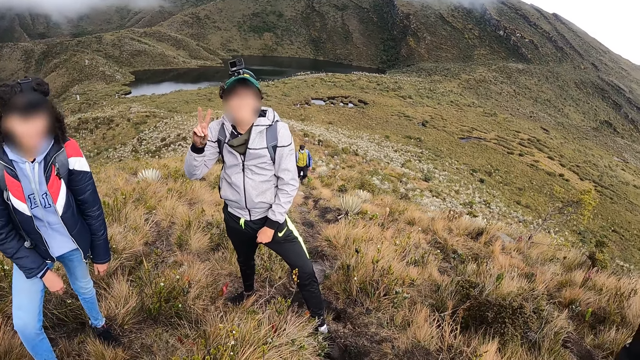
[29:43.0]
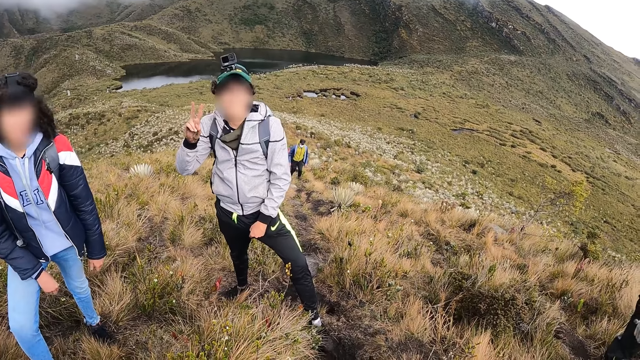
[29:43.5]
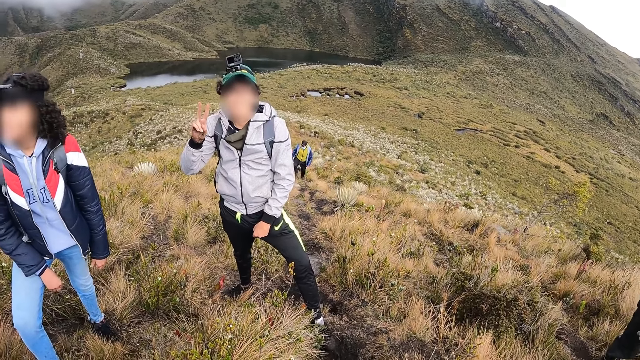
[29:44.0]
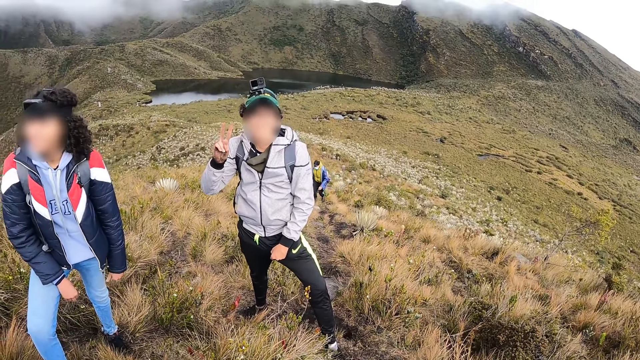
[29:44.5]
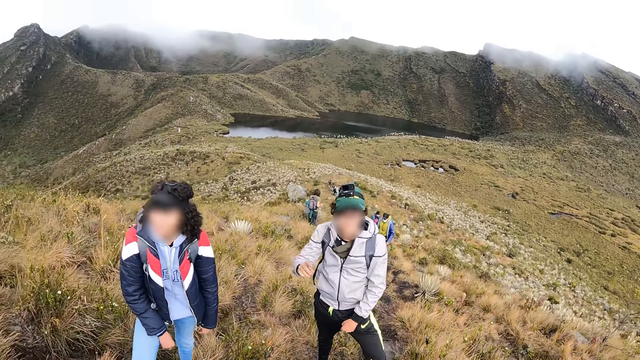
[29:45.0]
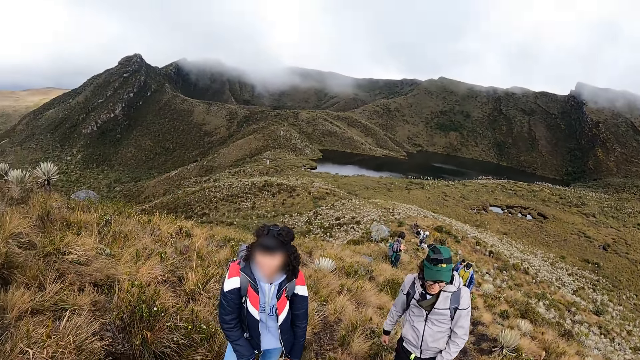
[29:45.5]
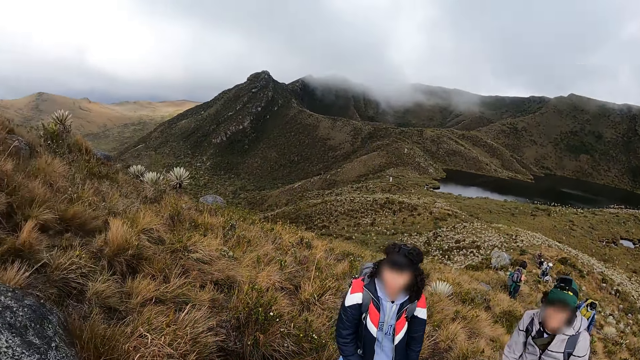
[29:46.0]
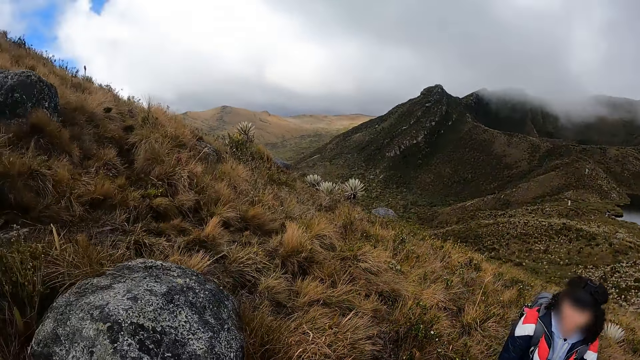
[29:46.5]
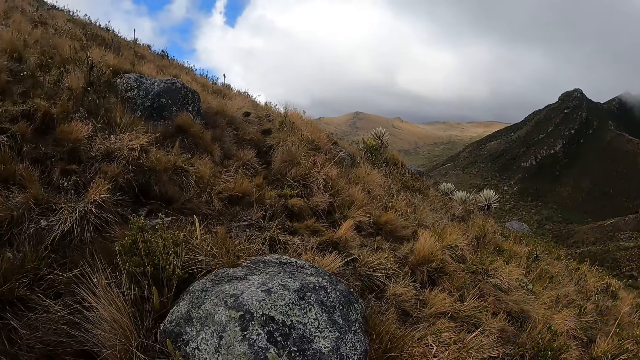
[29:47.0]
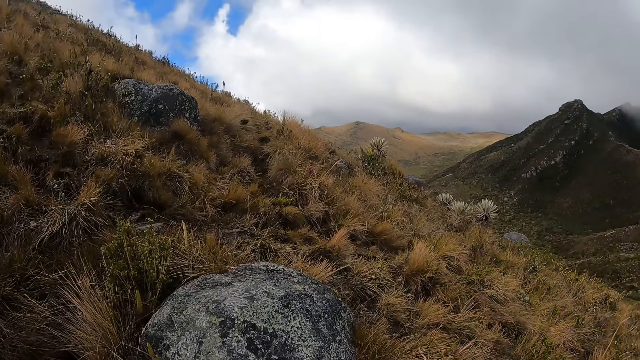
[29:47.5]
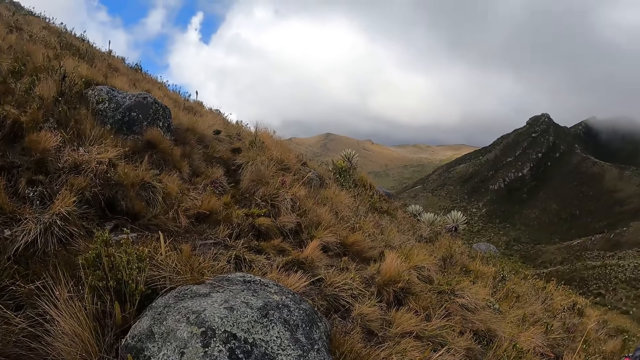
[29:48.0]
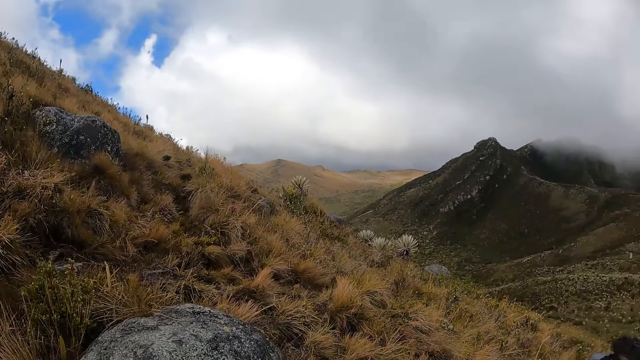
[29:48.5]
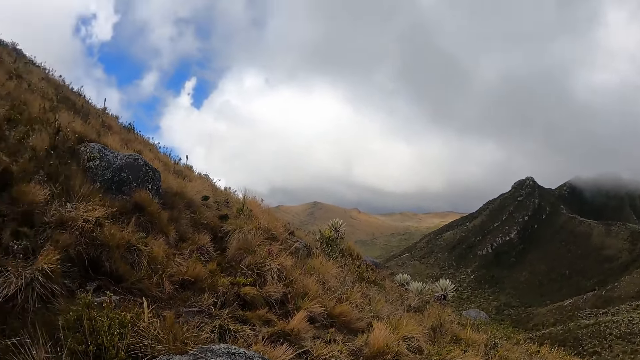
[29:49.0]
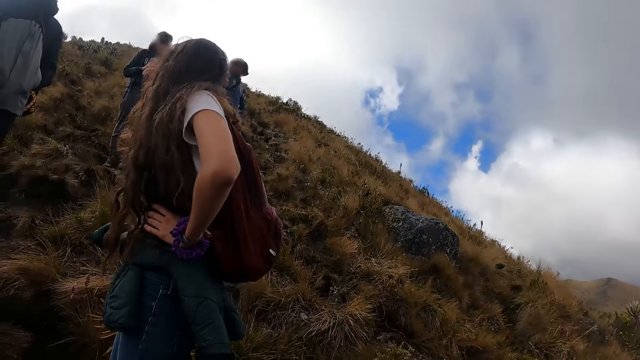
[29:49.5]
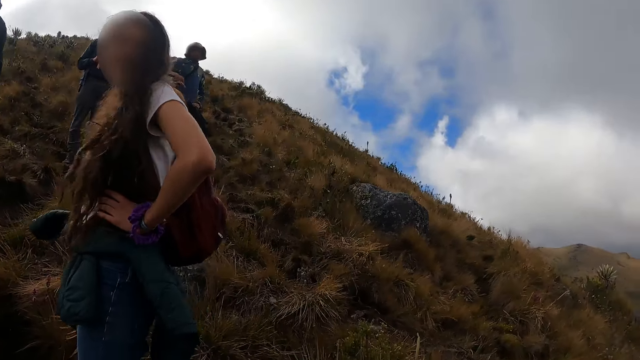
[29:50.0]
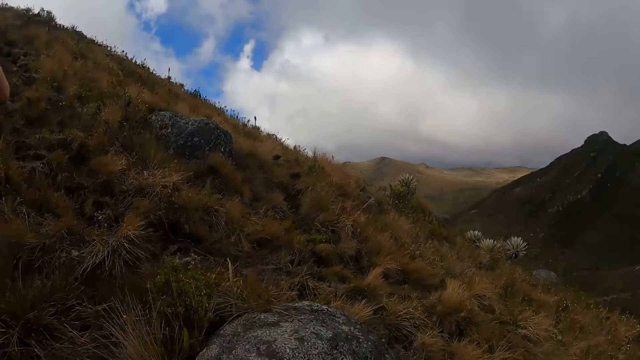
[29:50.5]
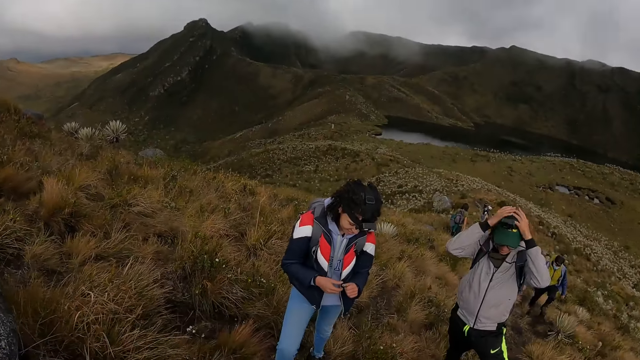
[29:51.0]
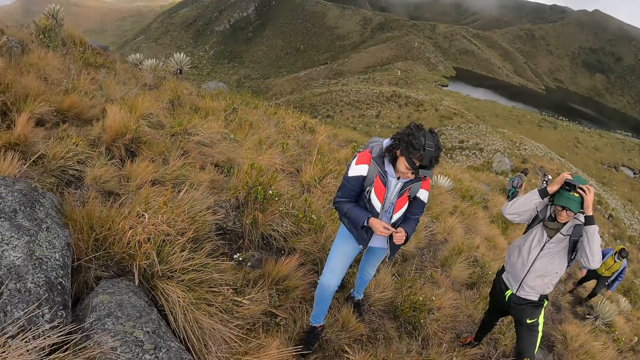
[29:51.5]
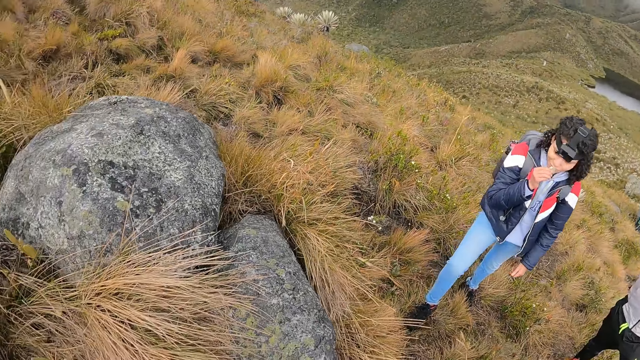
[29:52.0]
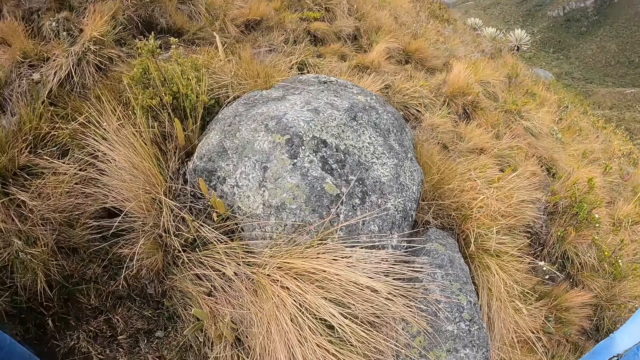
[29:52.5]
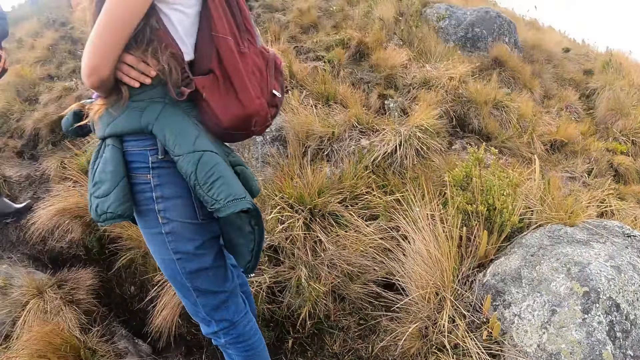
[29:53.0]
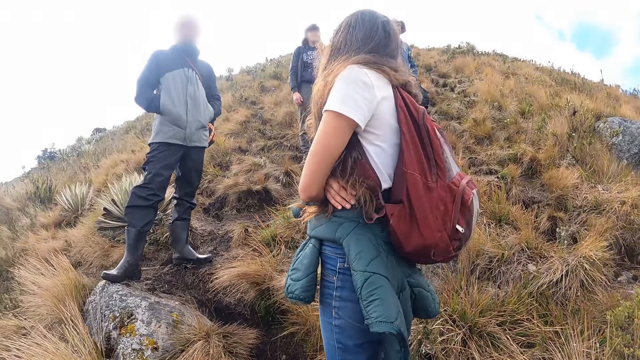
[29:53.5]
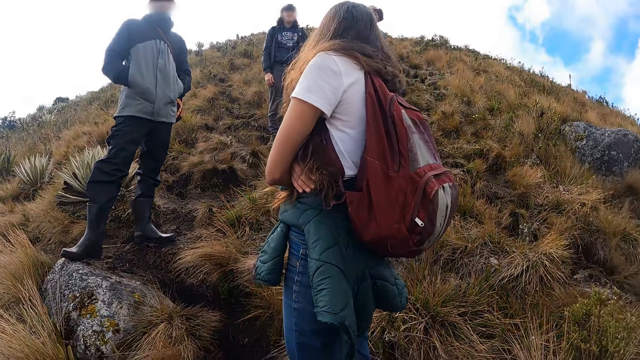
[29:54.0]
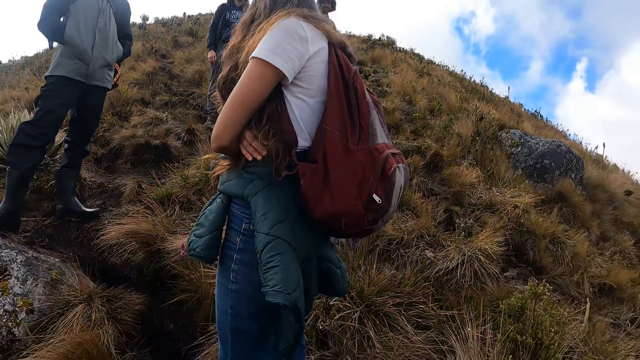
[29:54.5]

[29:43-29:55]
The camera wearer looks around. A woman raises her hands. Another woman poses for a photo. A man touches the cap on his head with both hands. Another woman raises her right hand.

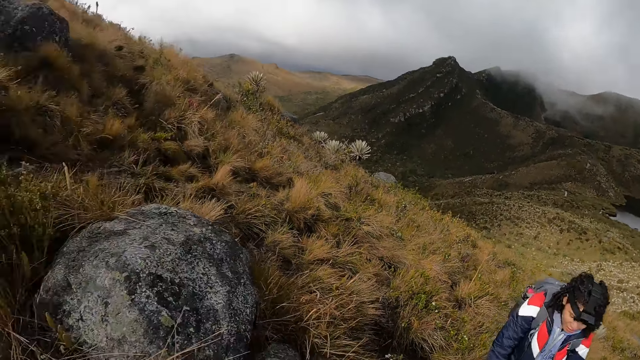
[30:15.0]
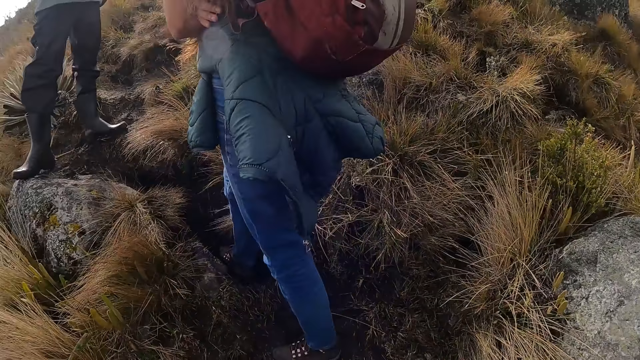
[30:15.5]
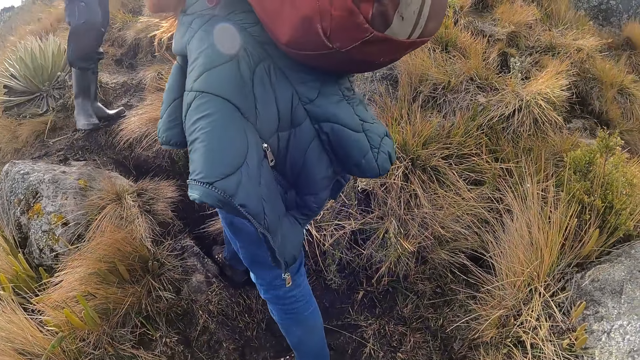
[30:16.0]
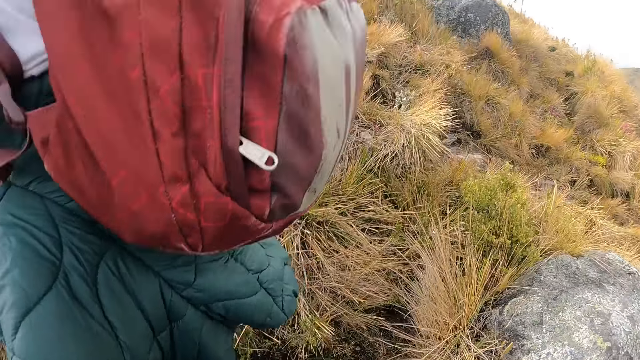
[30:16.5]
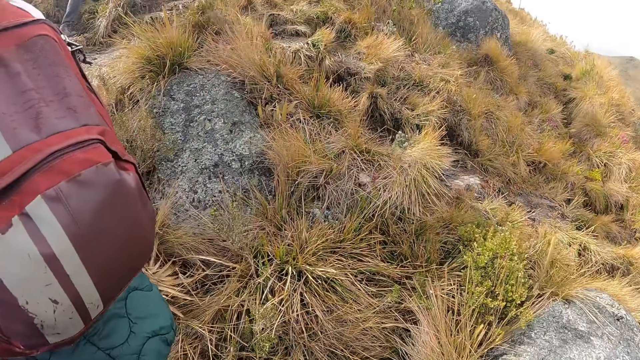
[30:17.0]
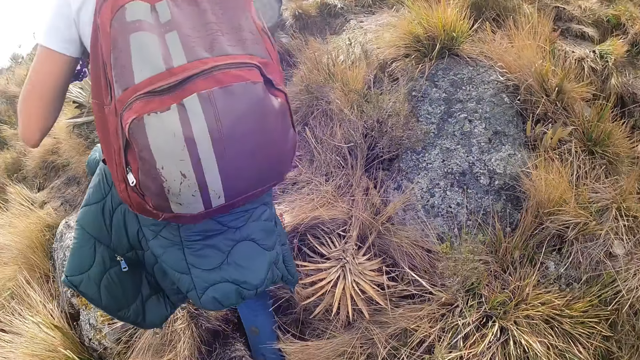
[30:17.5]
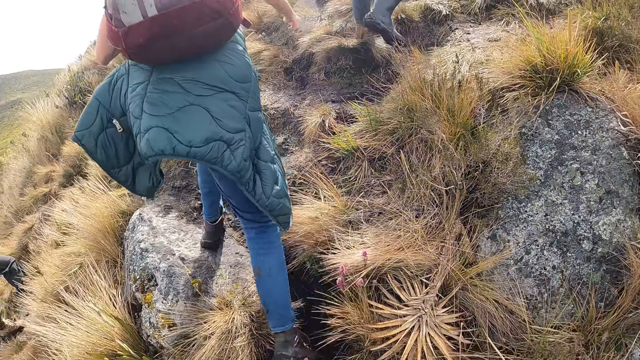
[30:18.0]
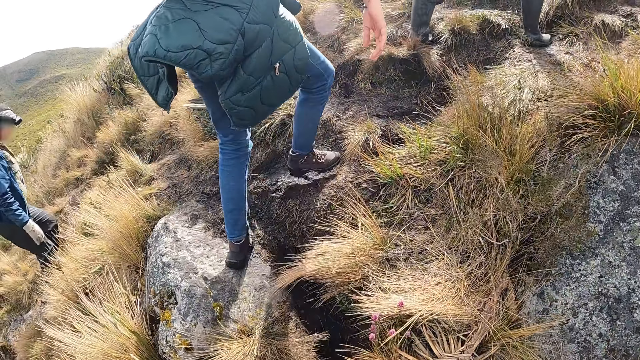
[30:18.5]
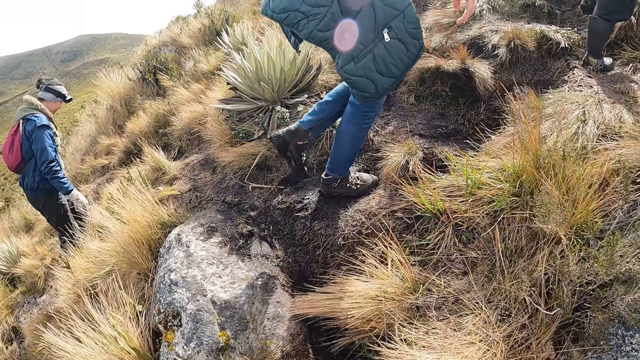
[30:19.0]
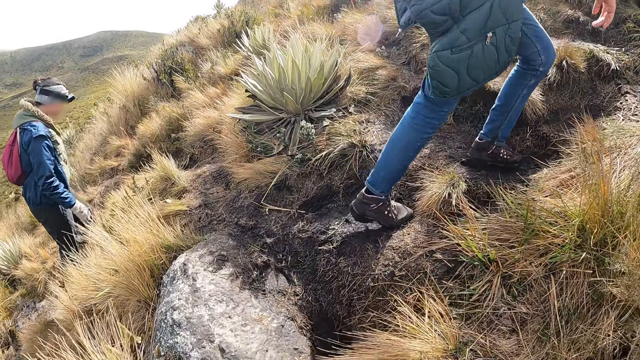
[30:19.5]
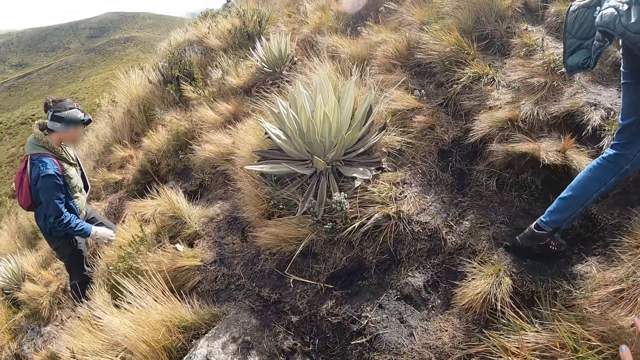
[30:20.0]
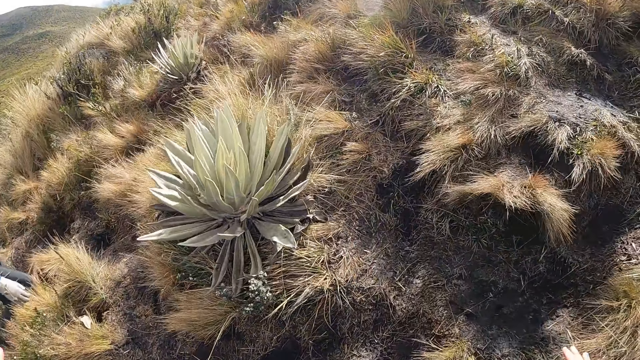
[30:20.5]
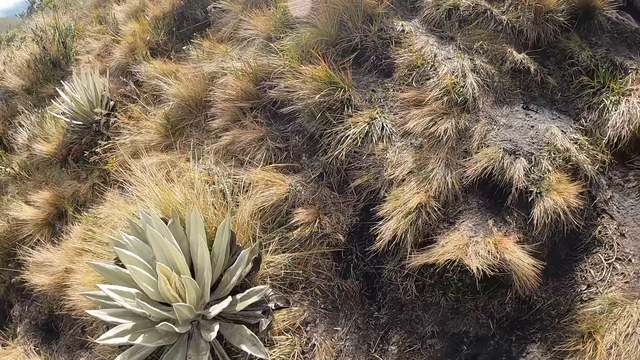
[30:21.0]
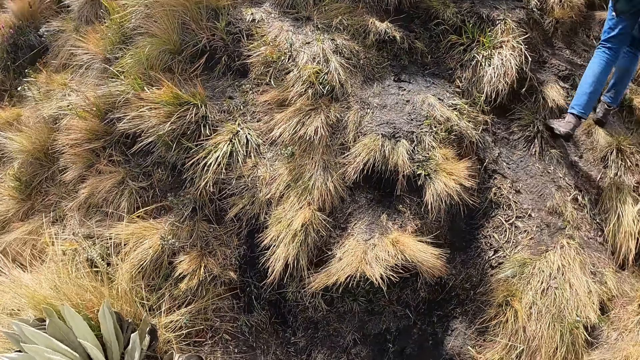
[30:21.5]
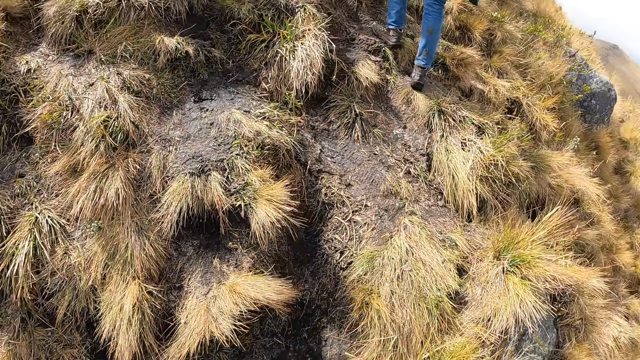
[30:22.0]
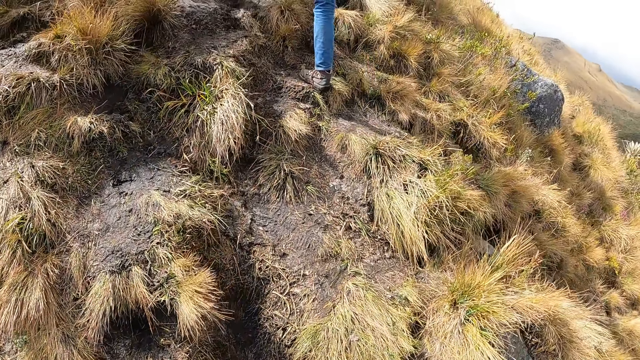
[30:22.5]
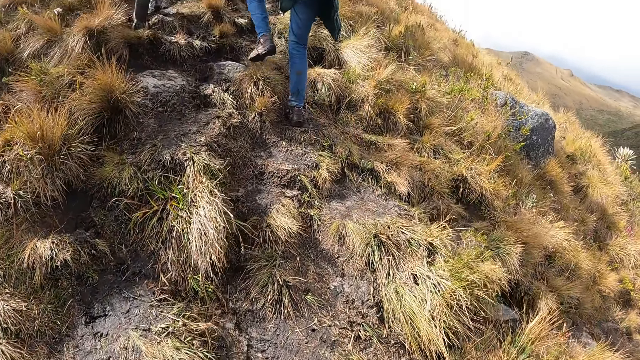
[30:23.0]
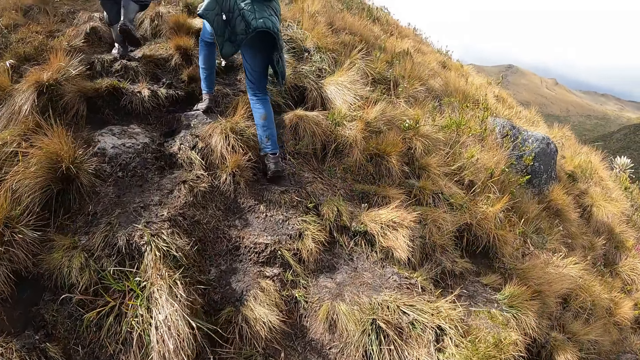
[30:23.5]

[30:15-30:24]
A man climbs up the mountain. The camera wearer climbs up the mountain. A woman climbs up the mountain. Another man climbs up the mountain. The camera wearer walks on the path.
